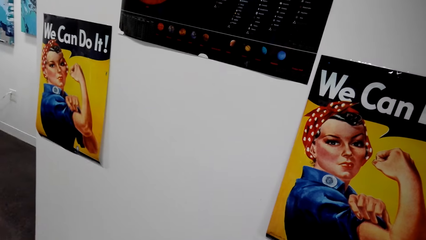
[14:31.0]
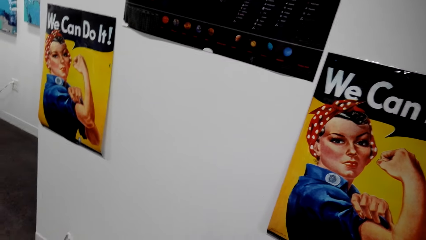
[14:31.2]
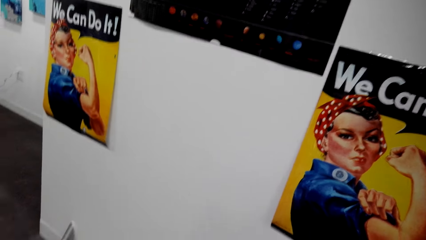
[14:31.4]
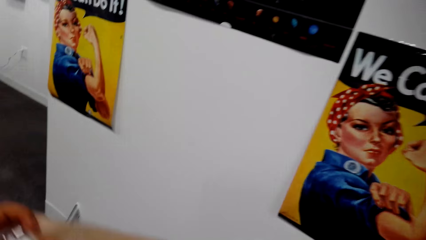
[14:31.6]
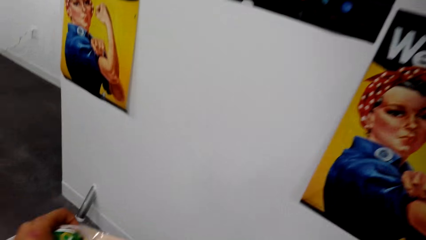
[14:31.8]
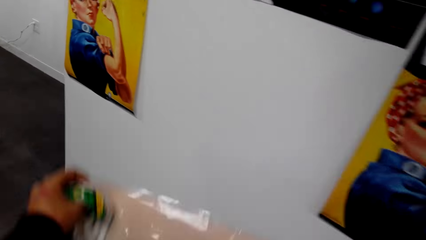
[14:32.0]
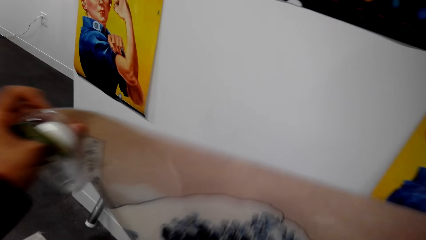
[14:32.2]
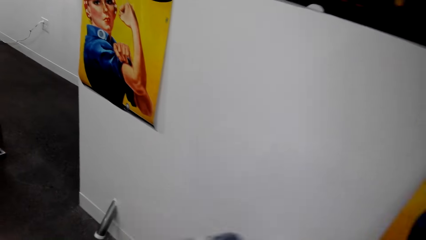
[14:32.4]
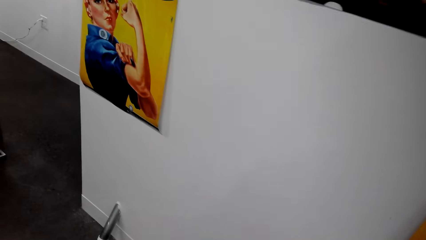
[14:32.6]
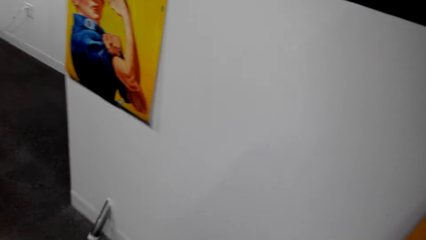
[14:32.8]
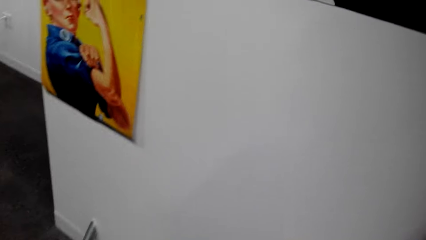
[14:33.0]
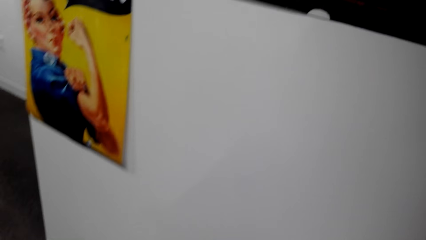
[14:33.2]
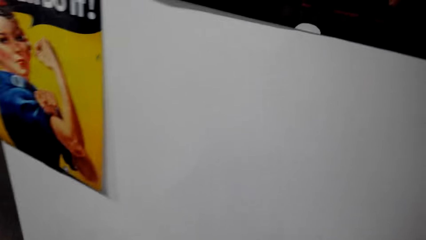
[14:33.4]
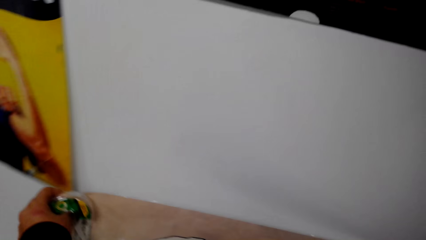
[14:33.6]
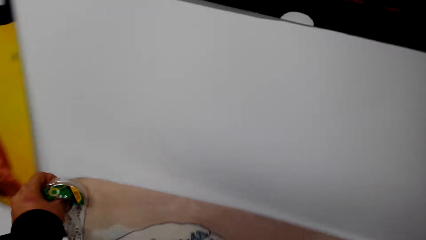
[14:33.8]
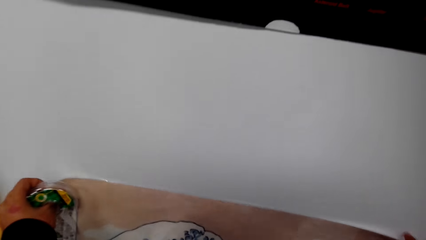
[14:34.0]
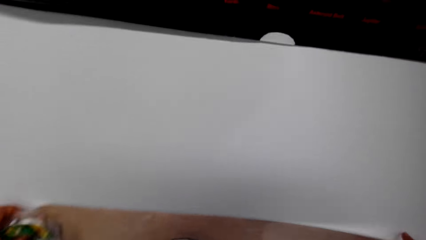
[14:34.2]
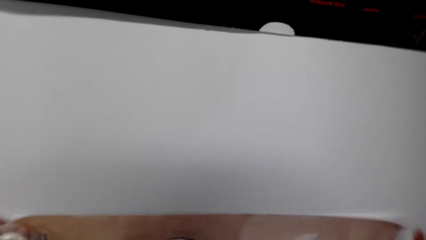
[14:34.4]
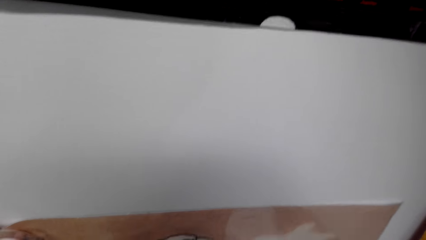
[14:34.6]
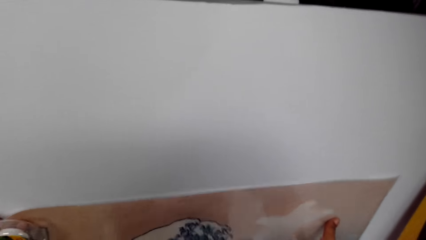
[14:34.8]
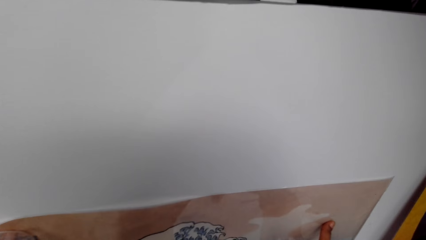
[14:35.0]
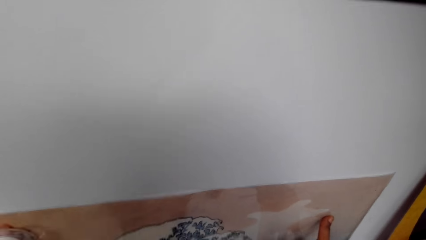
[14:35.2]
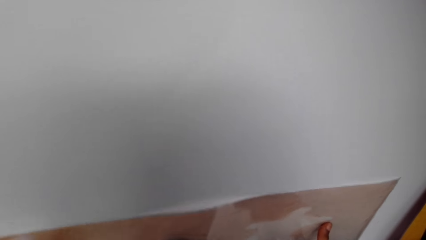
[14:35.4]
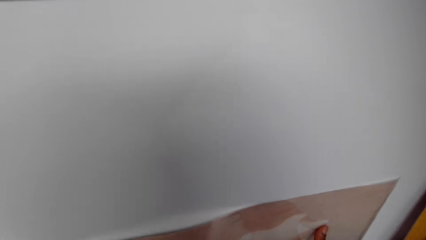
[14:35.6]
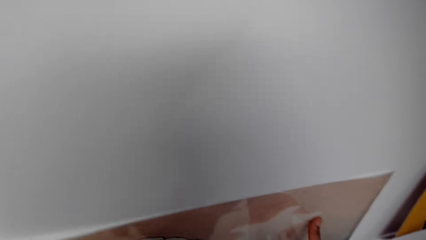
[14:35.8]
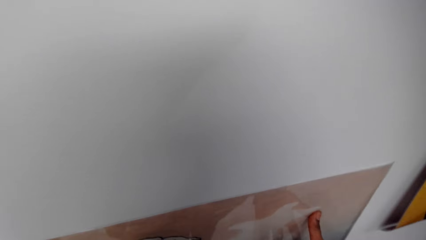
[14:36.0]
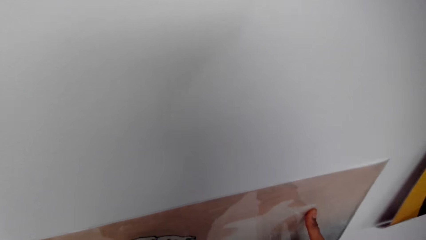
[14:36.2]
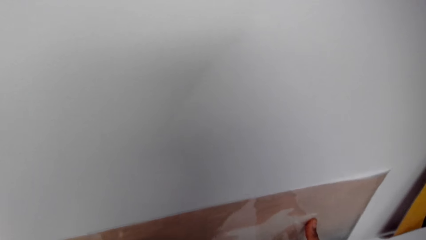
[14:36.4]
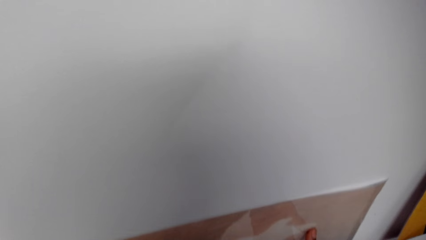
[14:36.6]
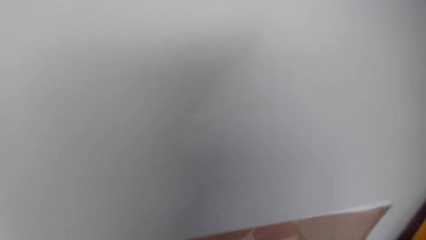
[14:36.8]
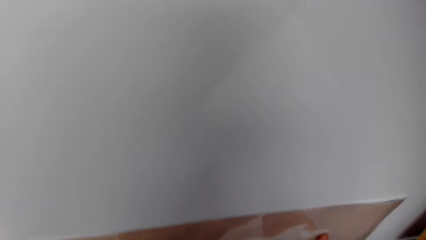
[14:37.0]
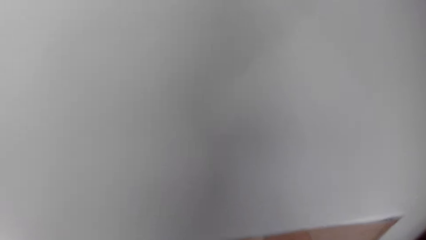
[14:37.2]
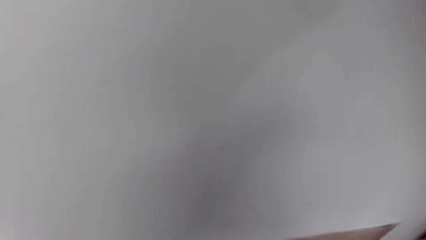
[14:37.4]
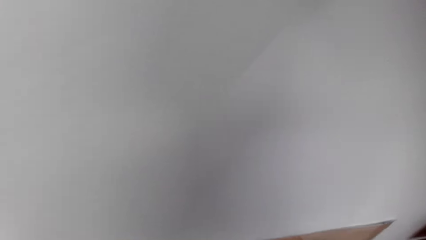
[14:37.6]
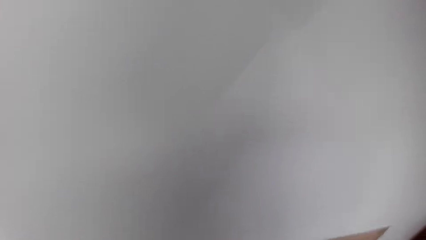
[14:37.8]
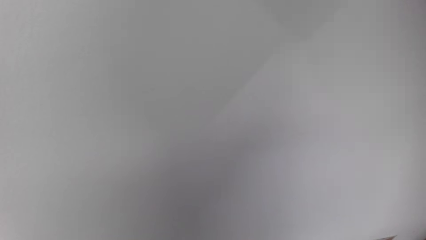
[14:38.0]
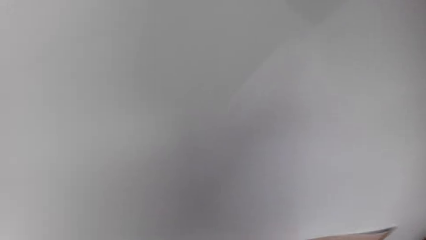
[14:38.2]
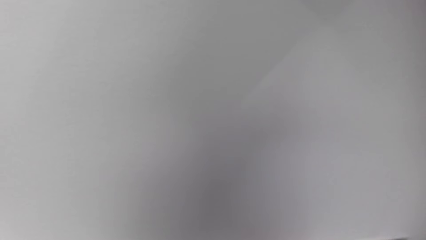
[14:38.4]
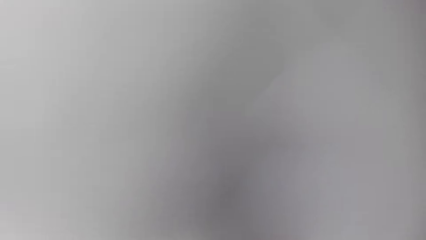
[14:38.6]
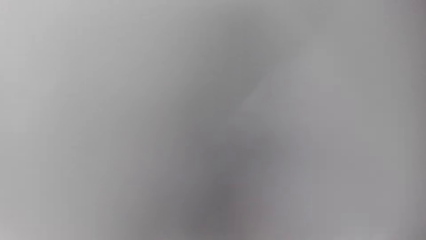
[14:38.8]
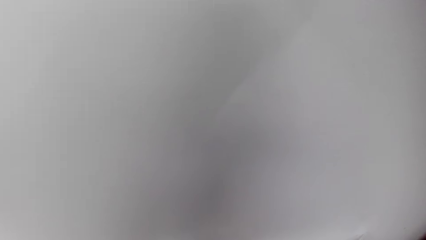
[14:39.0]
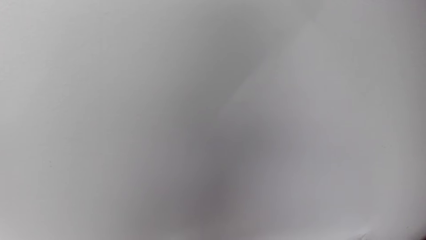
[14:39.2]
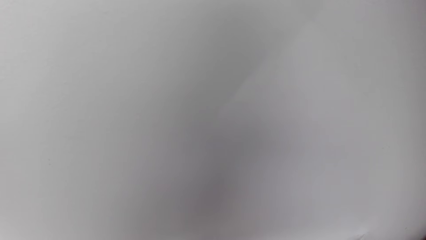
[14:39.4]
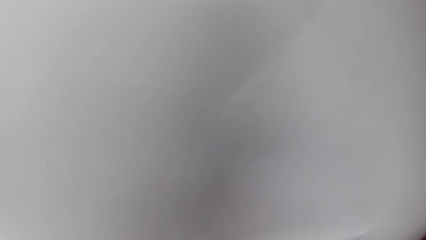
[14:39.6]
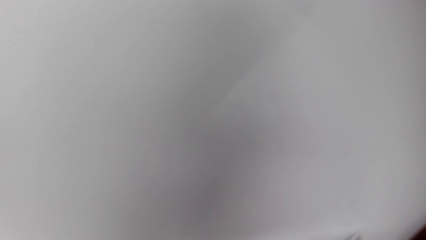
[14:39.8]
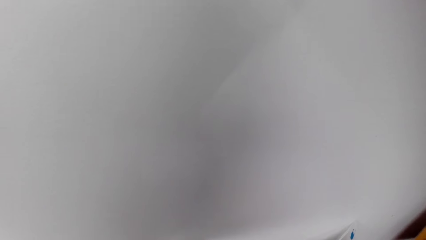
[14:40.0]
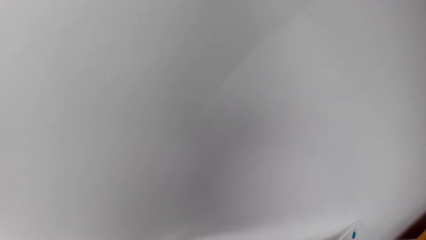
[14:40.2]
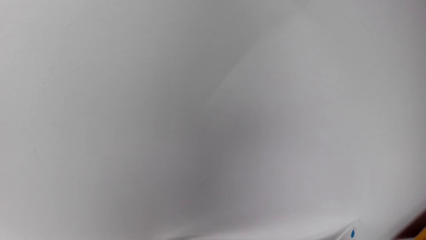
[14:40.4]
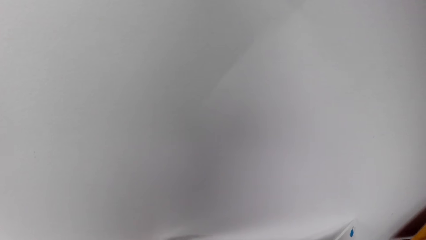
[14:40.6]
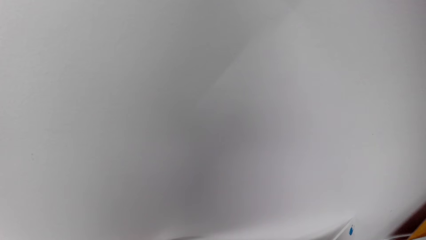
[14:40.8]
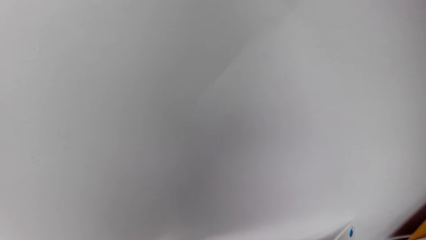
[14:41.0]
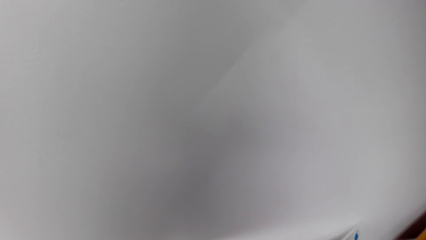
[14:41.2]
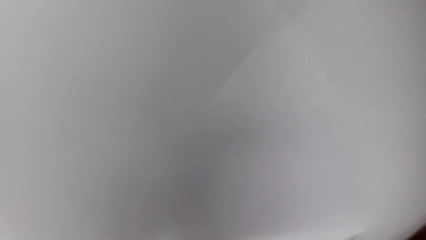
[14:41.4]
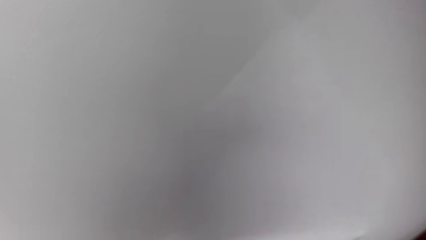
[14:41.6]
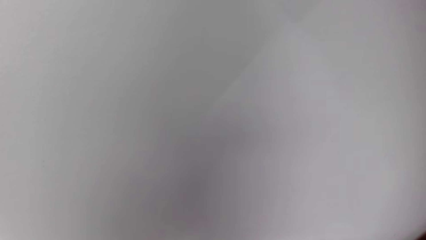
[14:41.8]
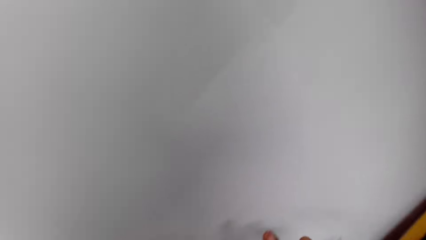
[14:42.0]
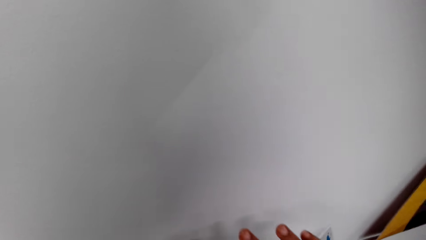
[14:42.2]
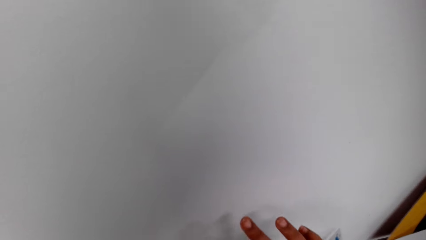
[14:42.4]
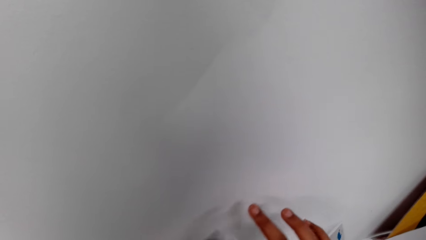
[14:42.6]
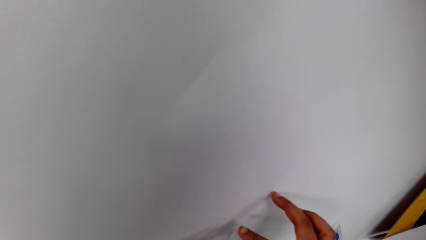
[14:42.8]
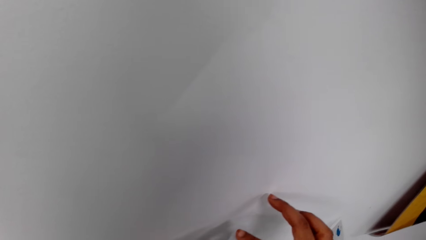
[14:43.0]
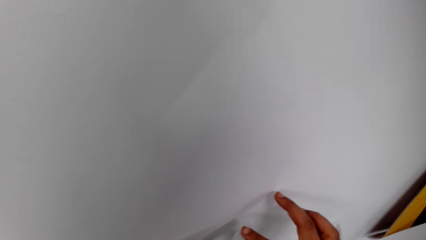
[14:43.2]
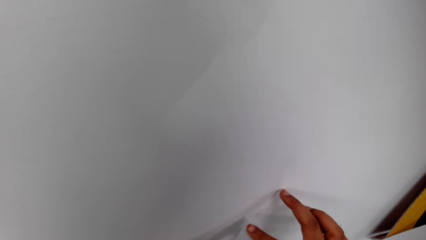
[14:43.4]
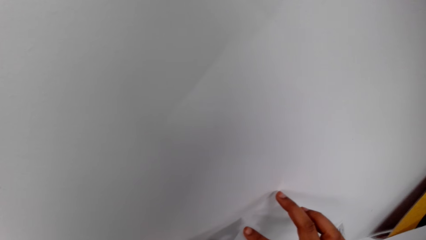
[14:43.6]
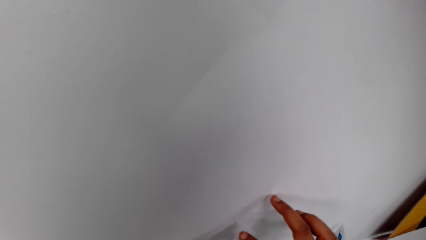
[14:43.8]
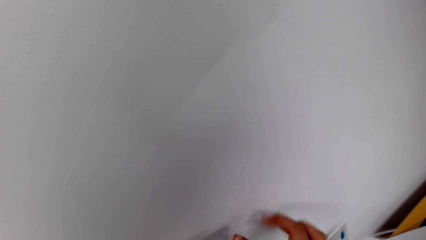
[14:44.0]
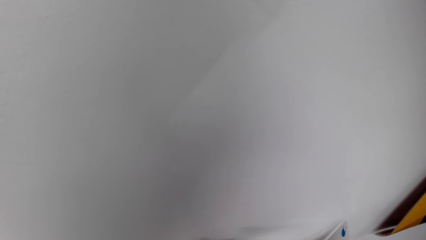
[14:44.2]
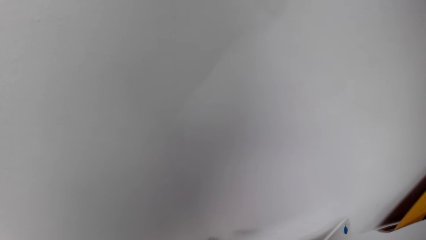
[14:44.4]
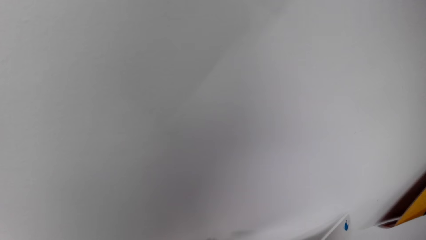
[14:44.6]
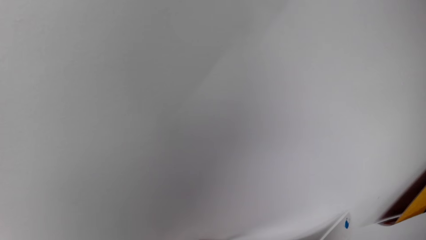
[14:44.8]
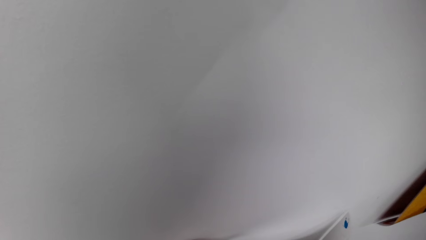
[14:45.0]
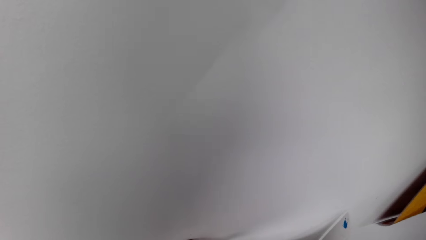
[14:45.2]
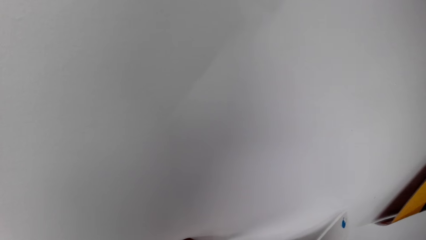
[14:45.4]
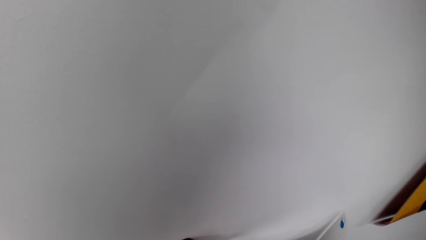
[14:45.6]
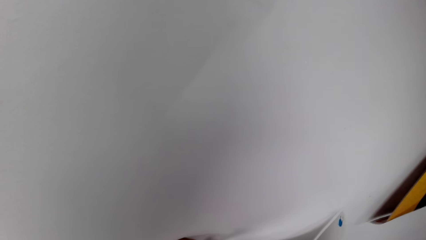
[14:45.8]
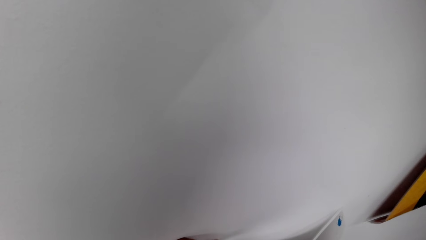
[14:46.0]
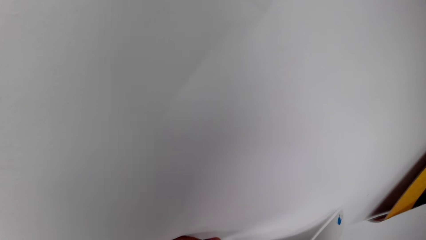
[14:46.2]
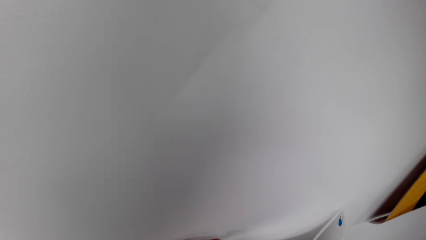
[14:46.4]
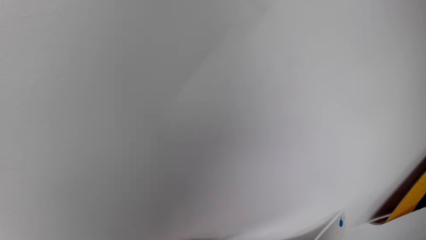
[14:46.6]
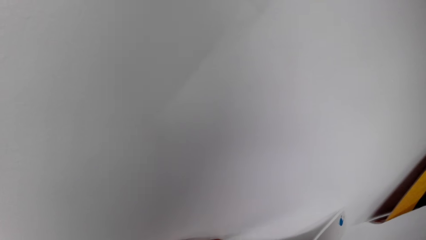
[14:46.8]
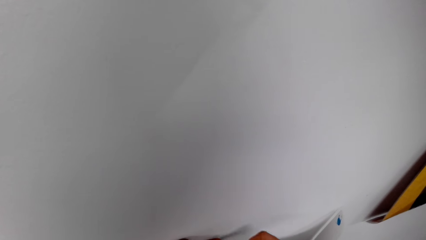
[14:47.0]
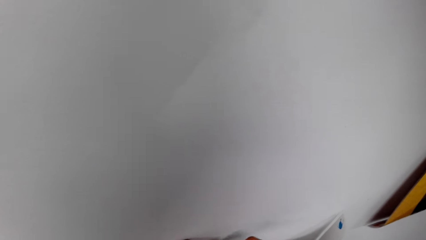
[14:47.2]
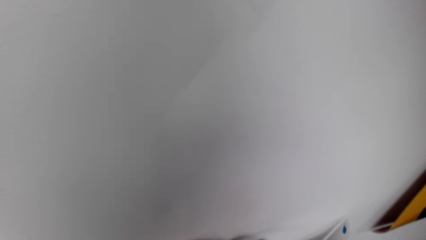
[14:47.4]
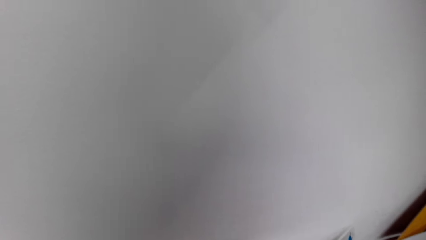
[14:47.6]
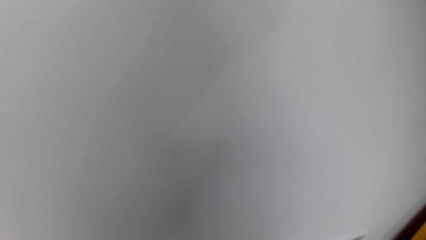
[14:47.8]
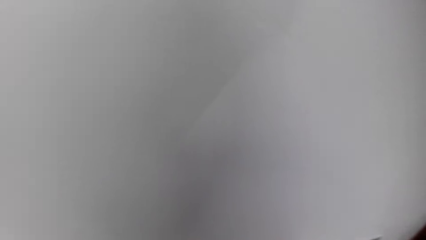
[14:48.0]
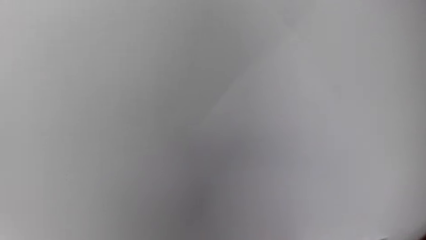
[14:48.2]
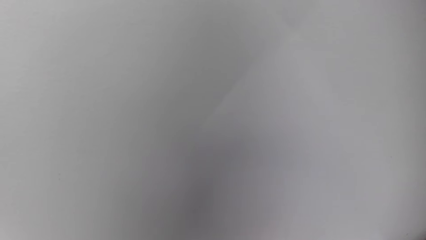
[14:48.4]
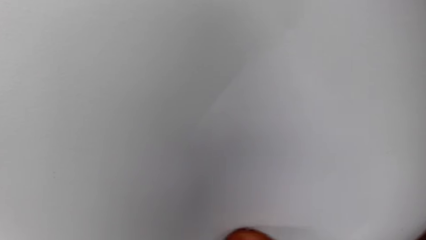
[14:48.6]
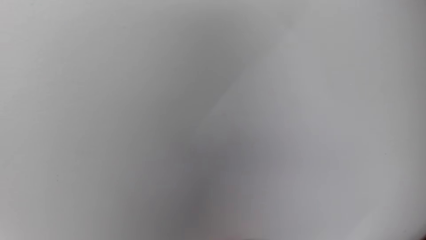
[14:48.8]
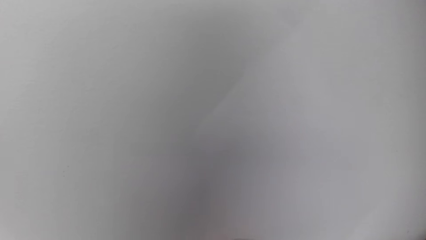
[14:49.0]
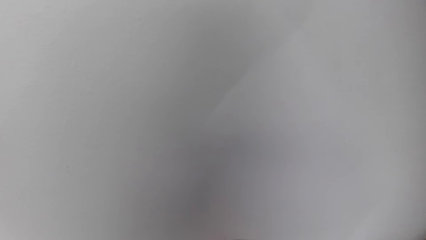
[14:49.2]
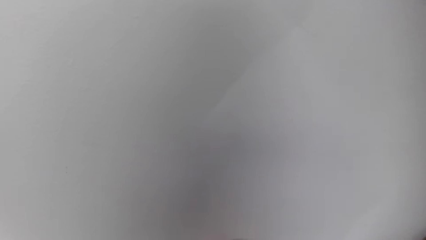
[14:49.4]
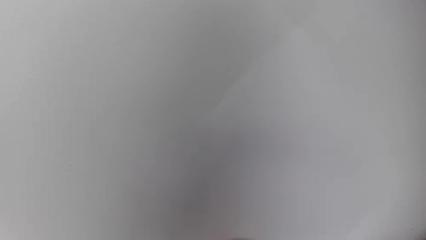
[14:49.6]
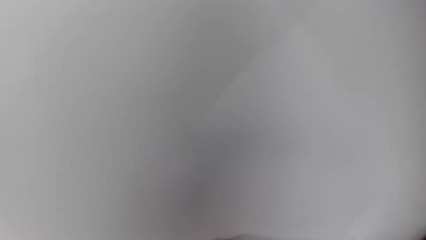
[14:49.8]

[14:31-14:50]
The camera wearer places the poster or paper roll on the wall. They attach the paper roll to the wall with cellotape.
